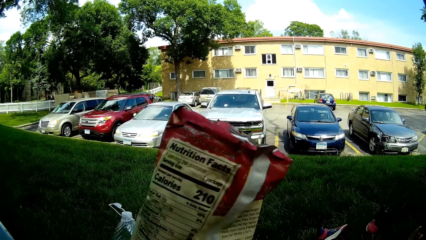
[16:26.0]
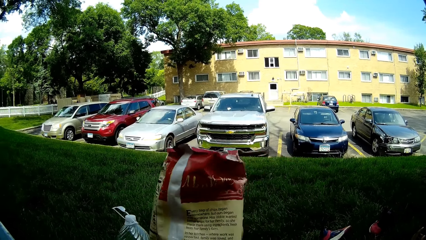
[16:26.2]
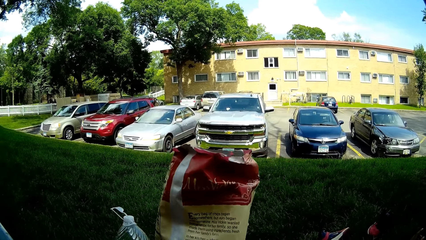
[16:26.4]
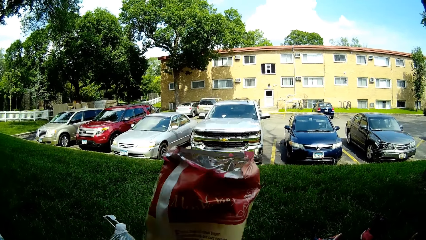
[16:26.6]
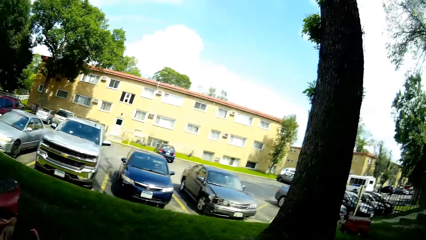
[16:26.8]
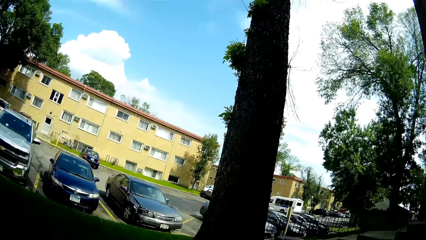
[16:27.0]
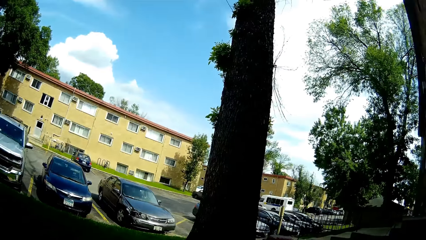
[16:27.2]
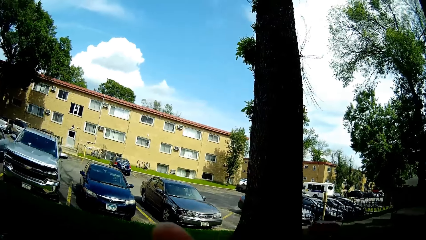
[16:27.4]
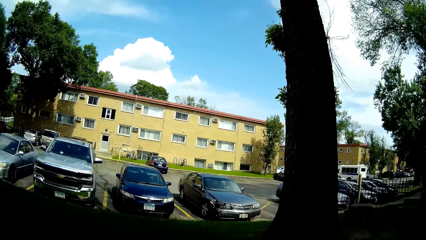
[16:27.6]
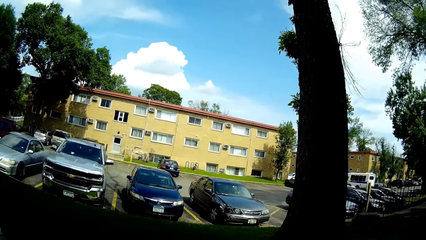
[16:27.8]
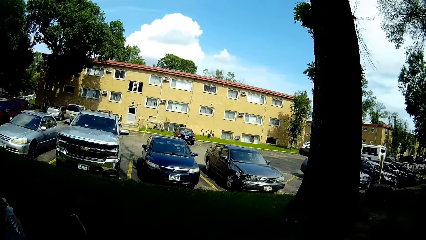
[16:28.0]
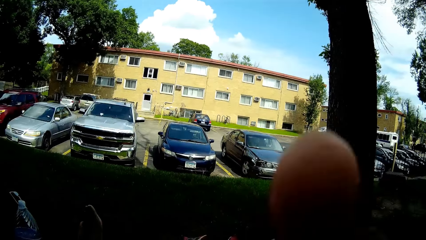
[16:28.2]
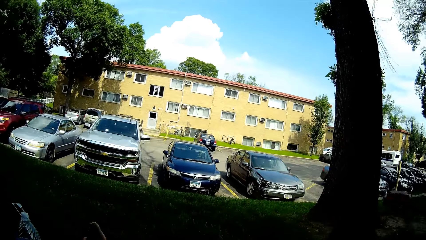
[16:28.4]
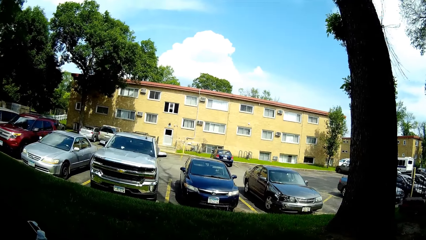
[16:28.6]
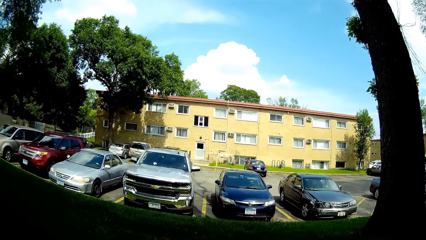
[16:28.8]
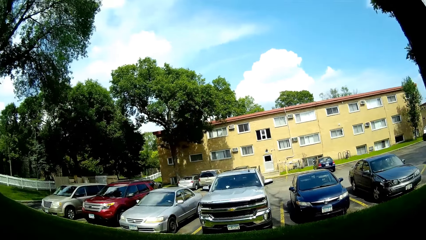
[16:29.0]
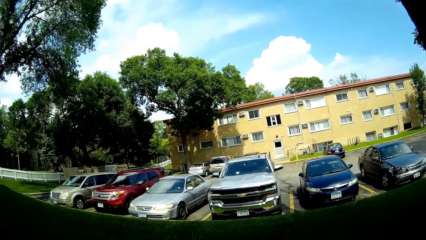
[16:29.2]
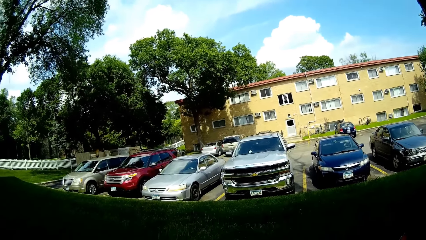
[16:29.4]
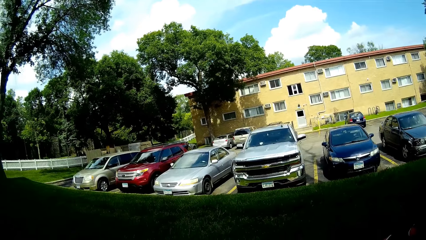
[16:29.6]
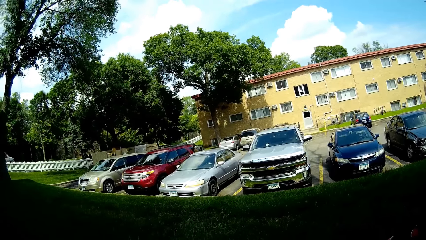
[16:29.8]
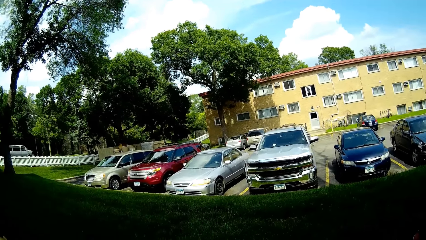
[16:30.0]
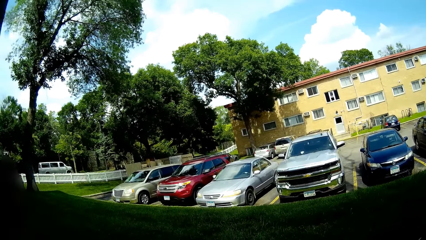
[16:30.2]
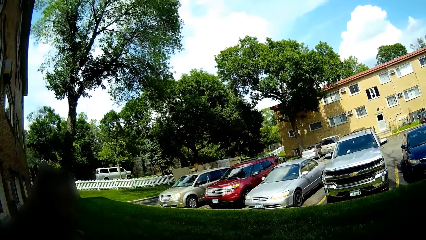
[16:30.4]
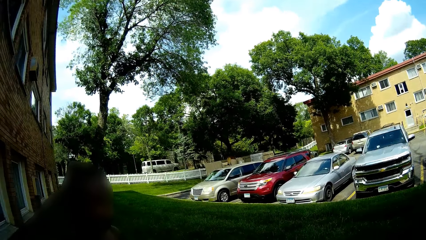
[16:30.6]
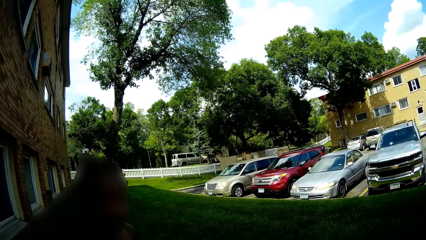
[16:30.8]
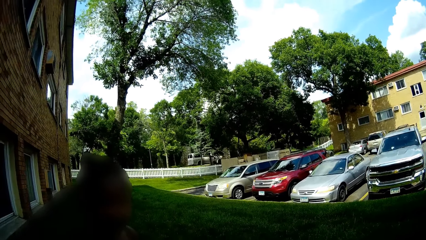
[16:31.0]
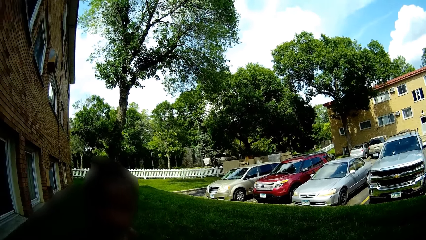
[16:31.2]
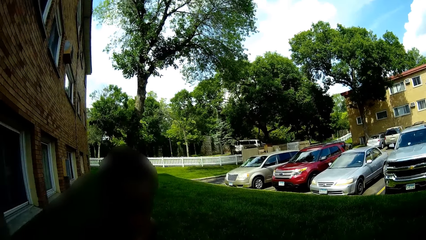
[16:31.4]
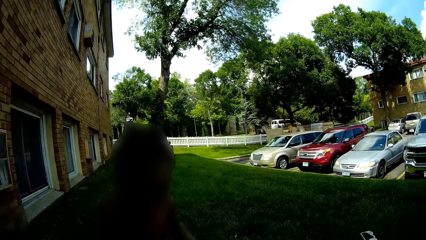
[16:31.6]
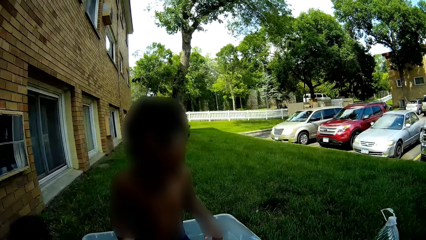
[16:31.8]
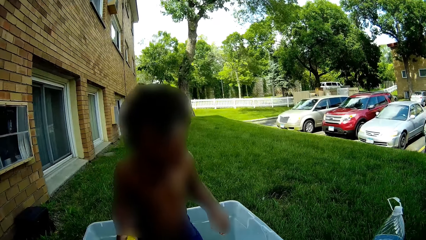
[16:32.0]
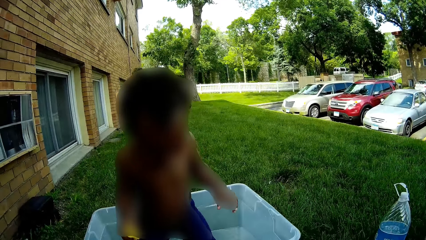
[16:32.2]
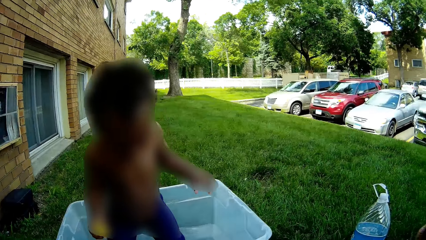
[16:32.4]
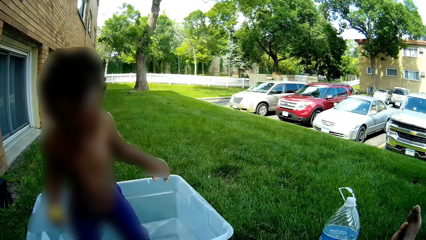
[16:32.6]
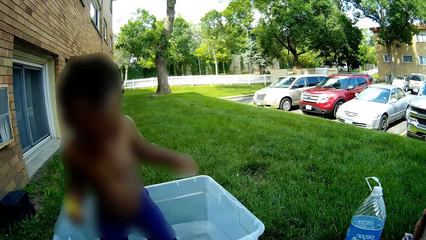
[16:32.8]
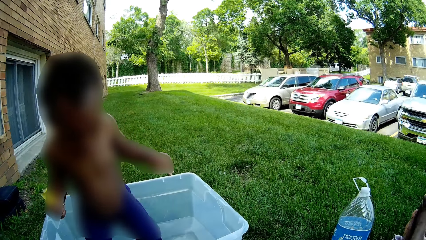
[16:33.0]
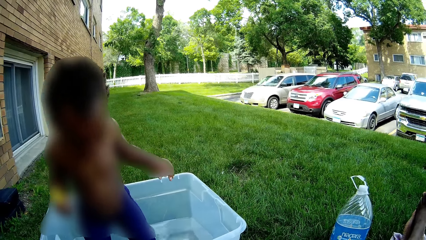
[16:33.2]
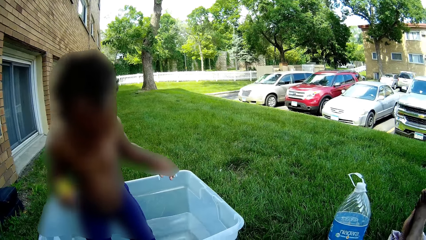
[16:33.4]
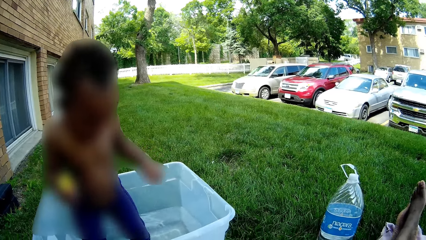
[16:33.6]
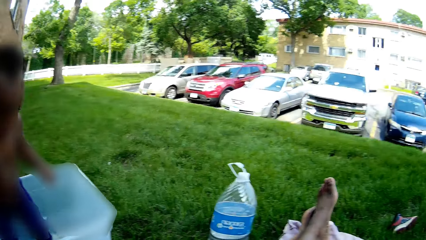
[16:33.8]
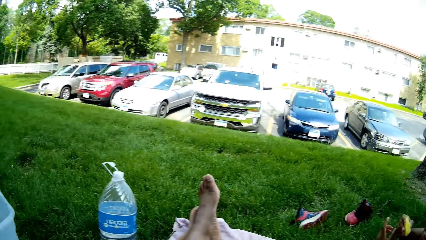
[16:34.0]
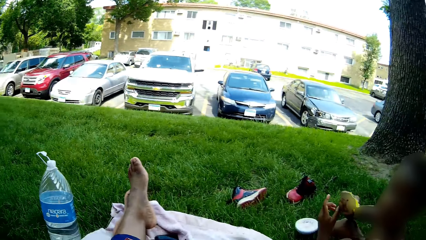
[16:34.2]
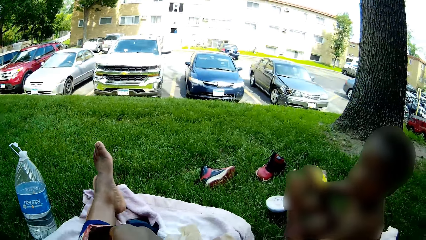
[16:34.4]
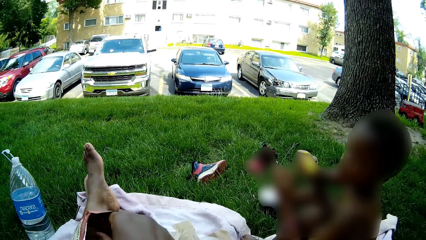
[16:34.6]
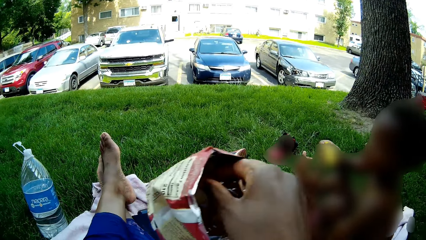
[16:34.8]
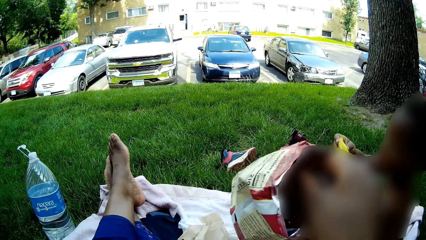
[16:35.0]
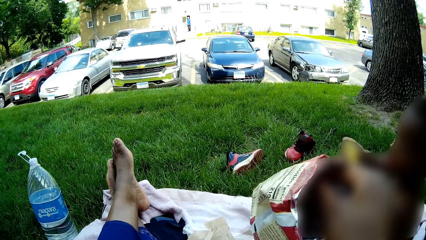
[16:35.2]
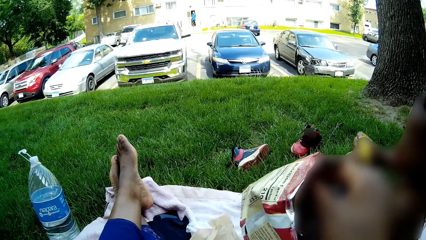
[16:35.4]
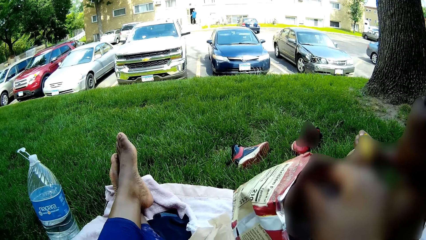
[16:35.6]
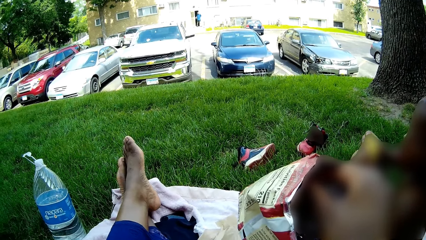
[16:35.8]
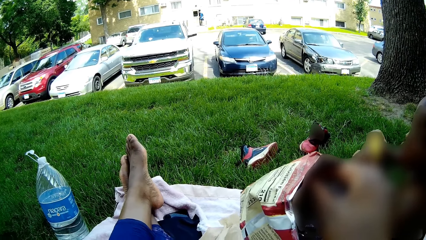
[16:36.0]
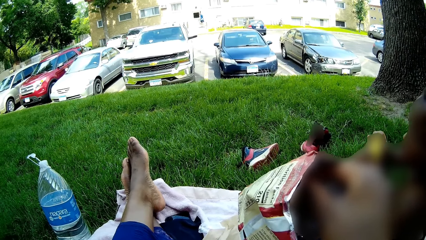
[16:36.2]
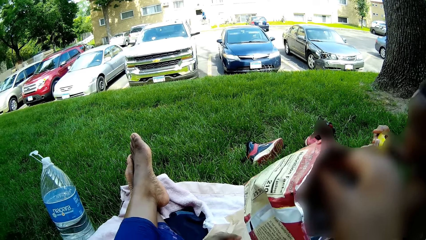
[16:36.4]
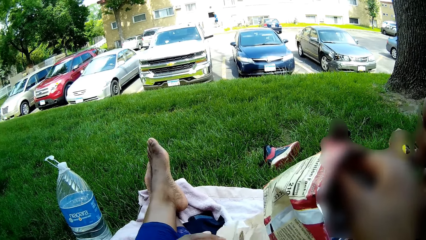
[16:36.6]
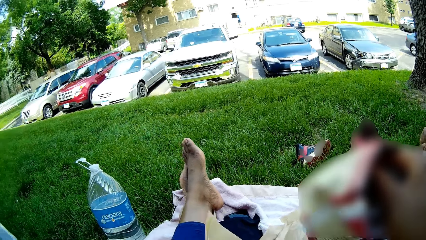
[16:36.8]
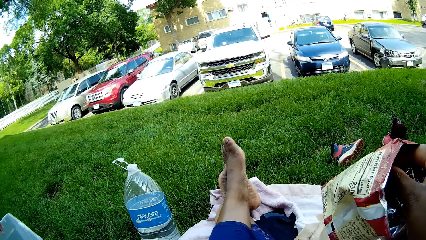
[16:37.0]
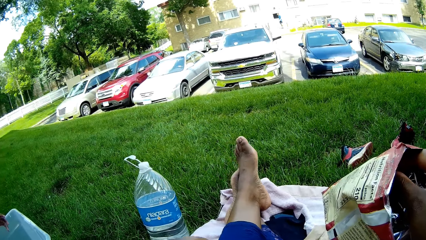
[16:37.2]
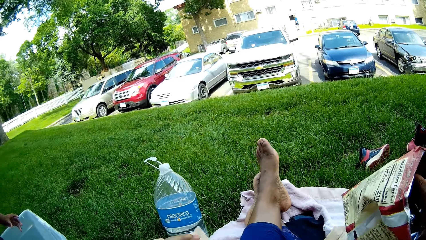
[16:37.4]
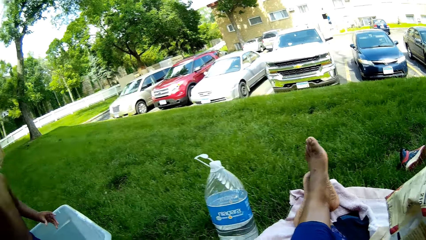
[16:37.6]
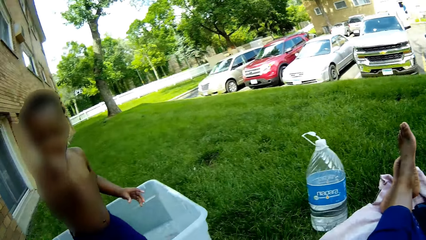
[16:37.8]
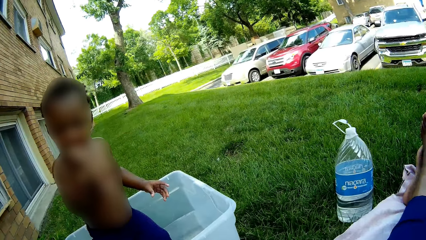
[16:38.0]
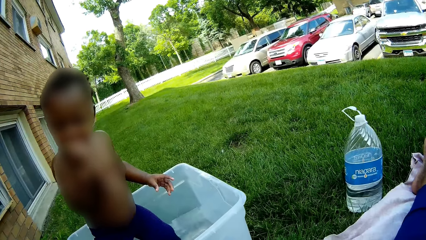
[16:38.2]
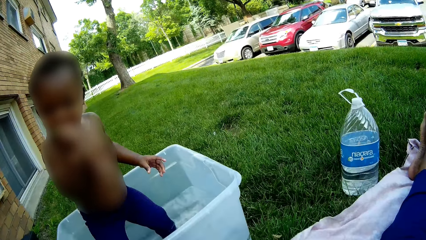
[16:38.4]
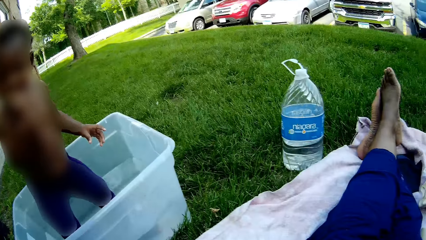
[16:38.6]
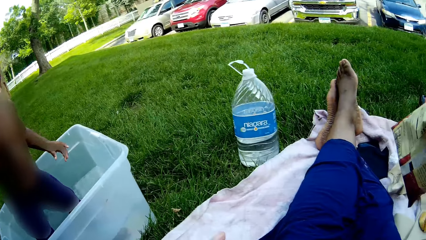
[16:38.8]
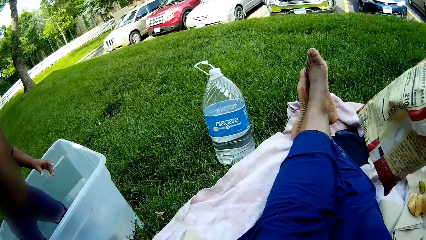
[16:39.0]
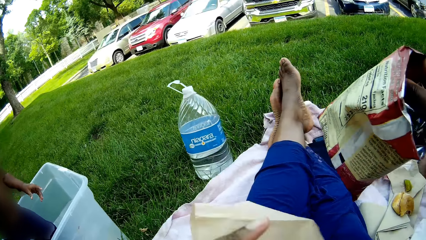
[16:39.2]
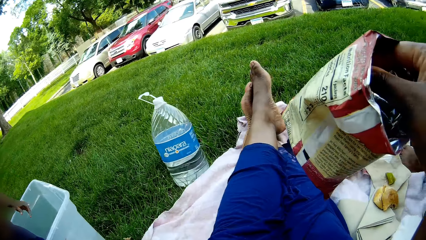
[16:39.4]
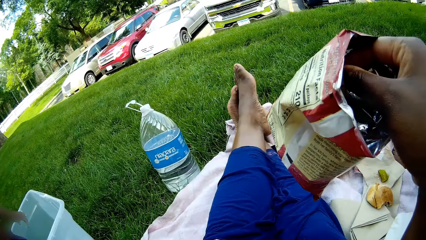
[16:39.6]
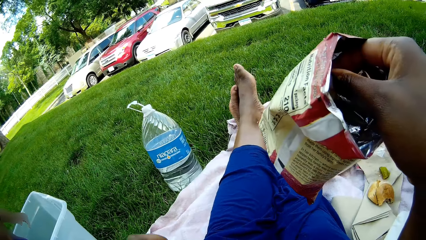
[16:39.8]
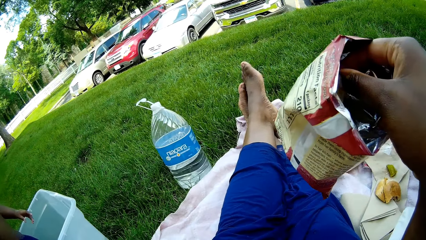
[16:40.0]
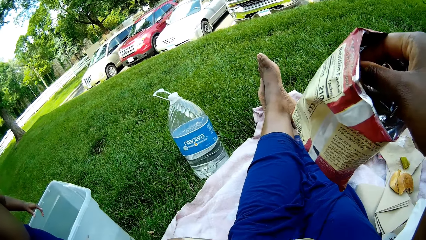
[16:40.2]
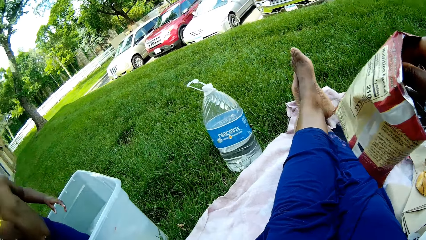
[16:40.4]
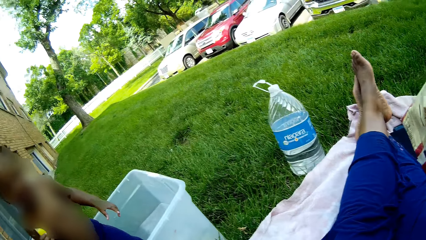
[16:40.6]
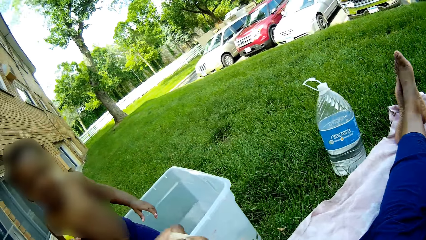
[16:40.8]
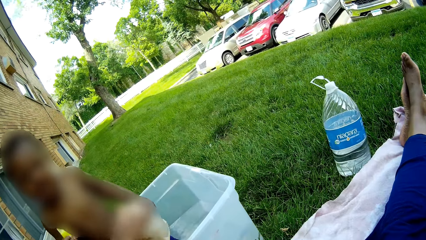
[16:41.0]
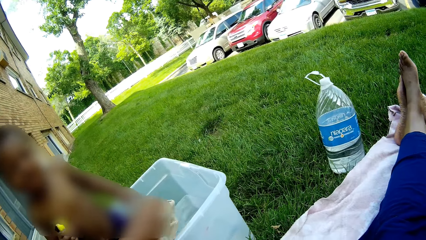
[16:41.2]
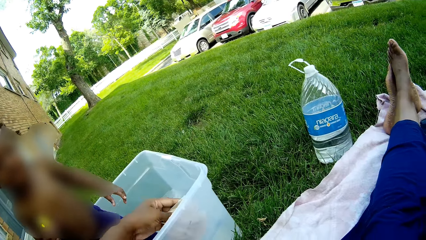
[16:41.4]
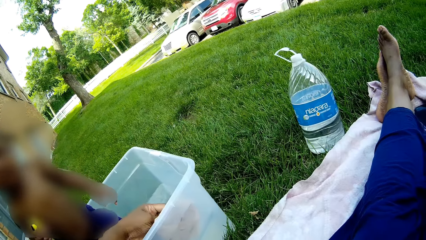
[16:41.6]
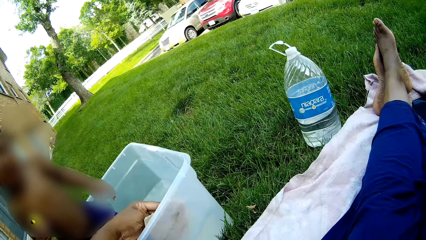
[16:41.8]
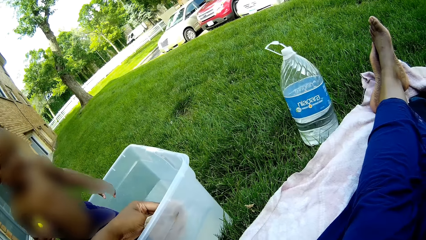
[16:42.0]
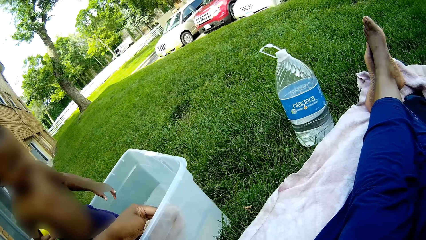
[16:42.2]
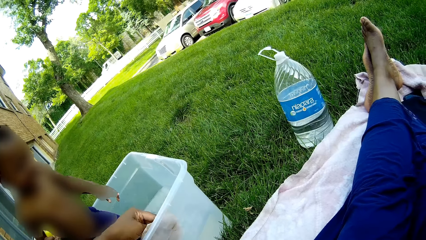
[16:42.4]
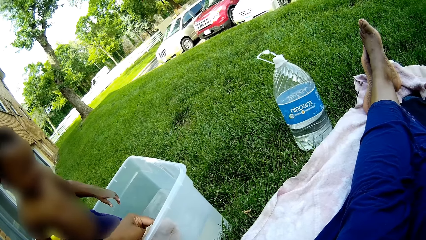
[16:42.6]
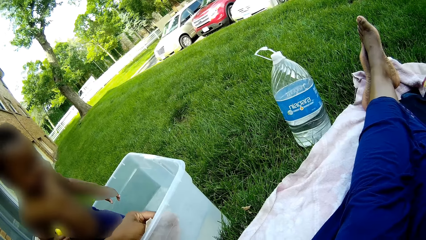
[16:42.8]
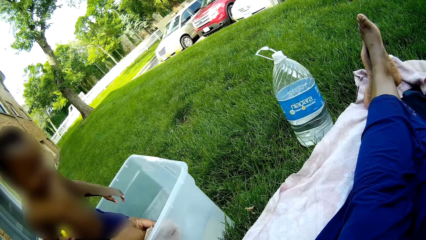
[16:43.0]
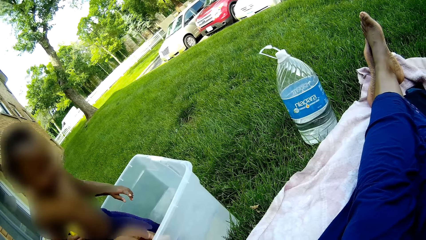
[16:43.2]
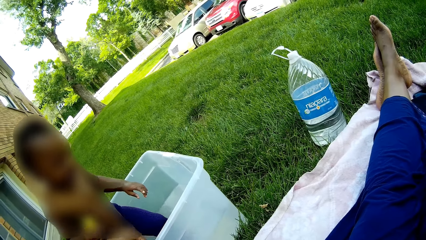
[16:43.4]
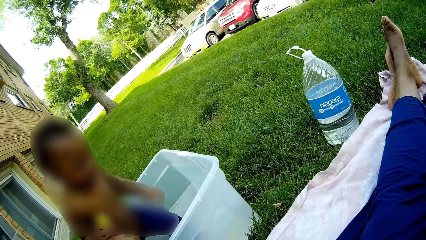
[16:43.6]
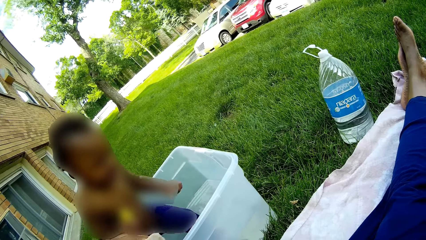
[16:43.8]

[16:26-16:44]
The camera wearer eats the potato chip in her right hand. She looks around. She picks up a brown paper from the ground with her left hand. She arranges the brown paper in her left hand. She dialogues with a baby. She cleans the plastic tub with the brown paper in her left hand. She puts something in the water.
